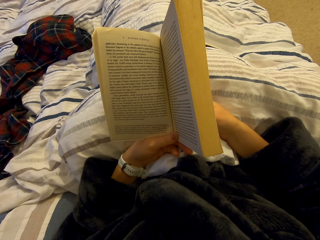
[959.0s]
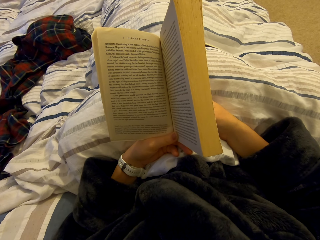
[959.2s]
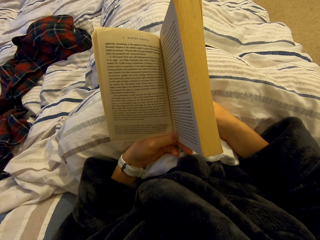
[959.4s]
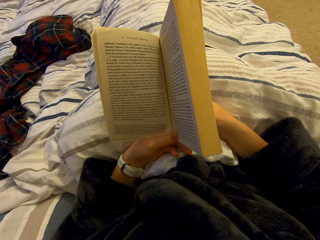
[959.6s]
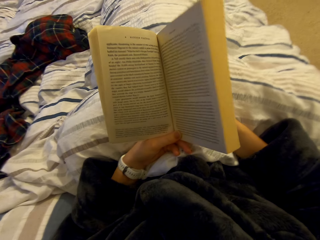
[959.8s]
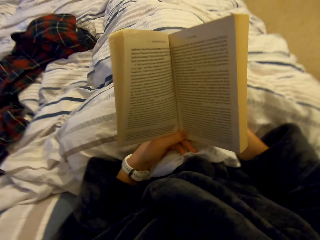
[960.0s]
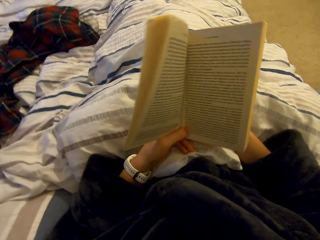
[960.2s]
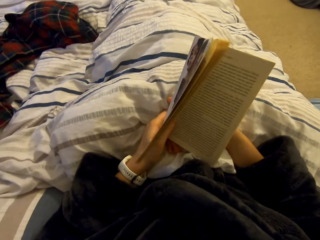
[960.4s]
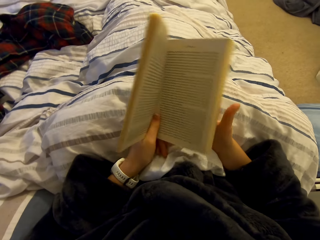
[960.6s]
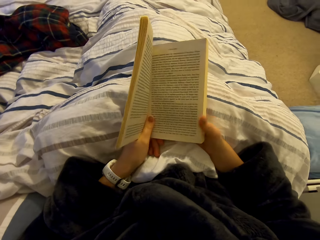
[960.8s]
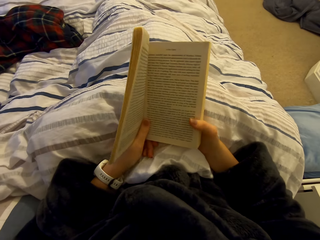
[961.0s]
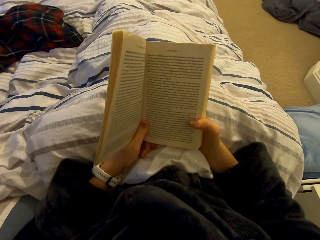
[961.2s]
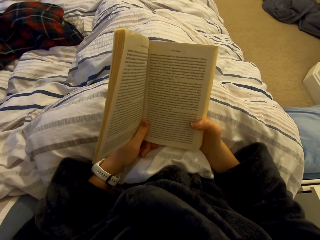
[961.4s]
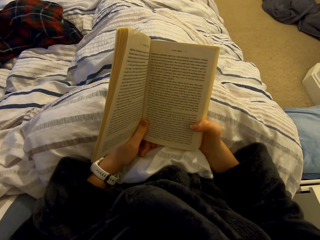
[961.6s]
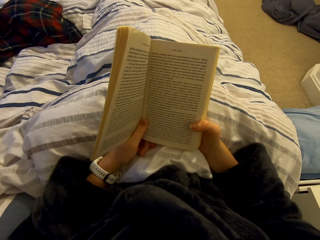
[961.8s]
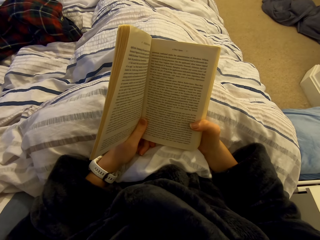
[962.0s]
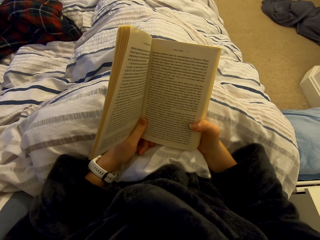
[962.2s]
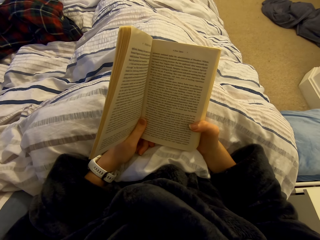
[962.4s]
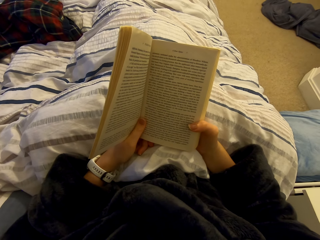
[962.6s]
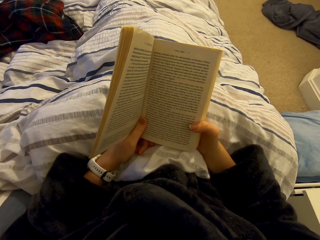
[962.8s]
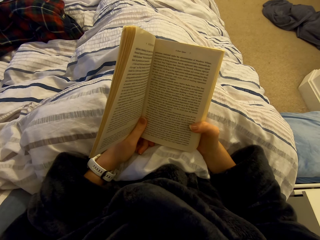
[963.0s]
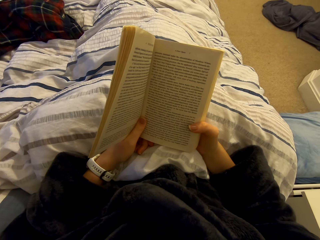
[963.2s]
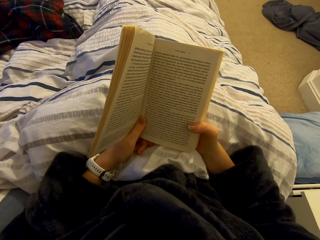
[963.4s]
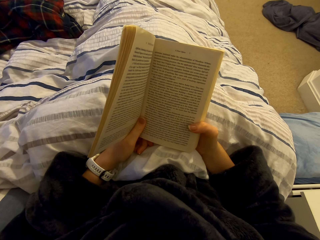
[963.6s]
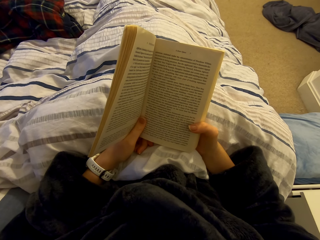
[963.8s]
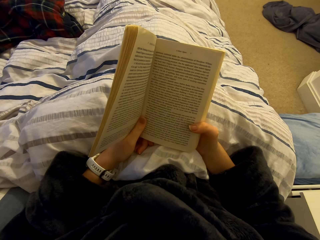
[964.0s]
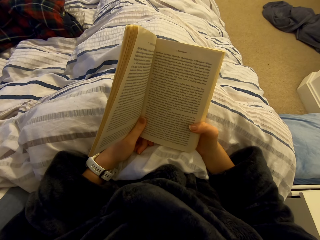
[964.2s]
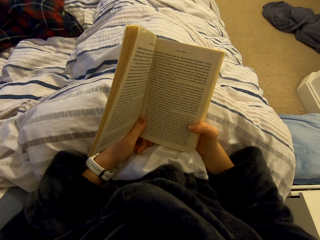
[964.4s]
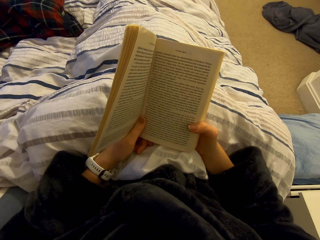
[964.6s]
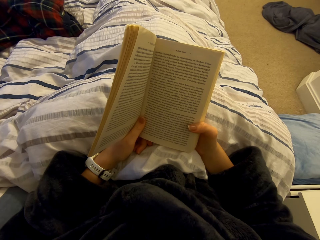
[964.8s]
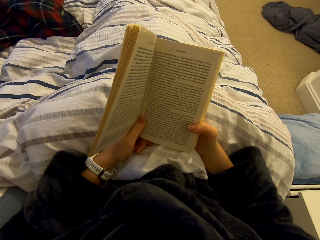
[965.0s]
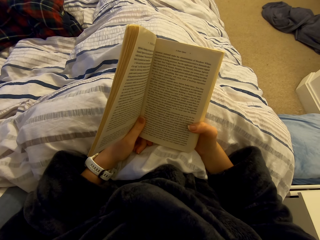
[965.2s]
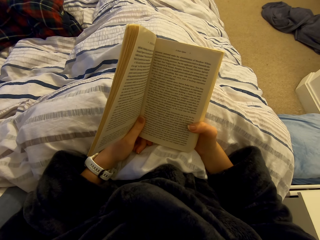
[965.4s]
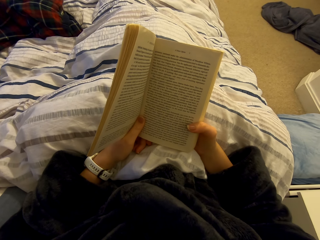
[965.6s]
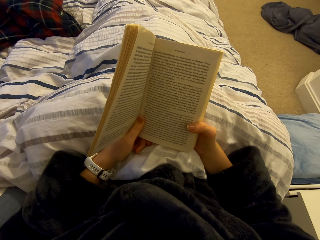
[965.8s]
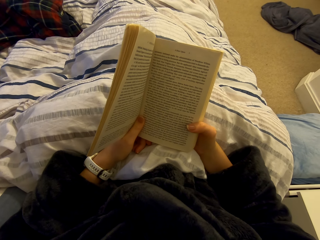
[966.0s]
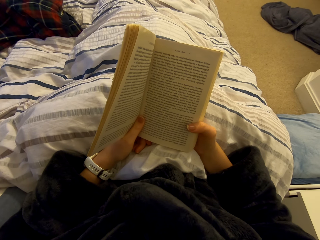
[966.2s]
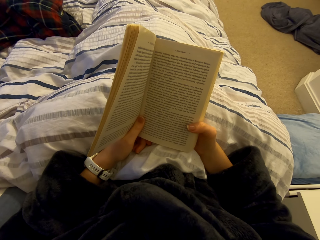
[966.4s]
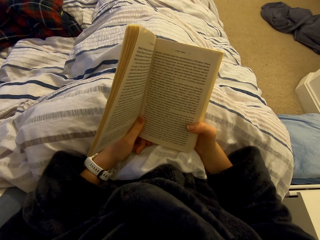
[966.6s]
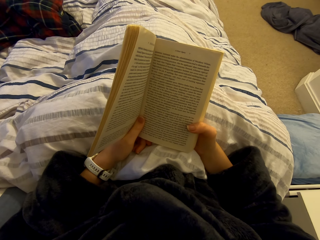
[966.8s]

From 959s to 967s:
The camera wearer moves the book. They read the novel.

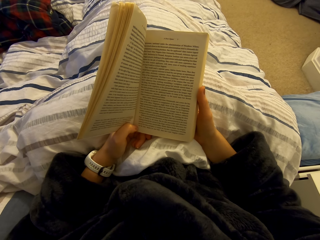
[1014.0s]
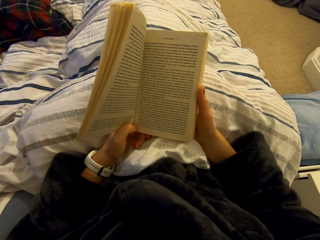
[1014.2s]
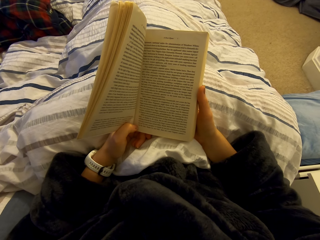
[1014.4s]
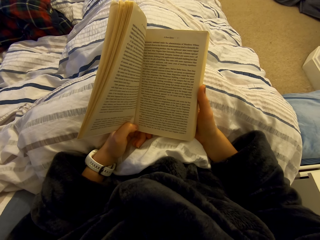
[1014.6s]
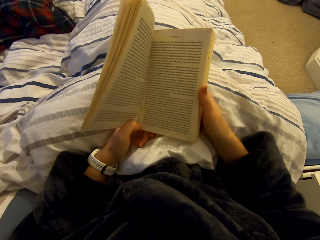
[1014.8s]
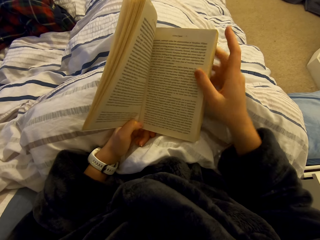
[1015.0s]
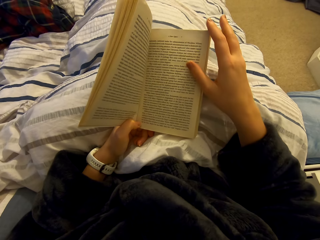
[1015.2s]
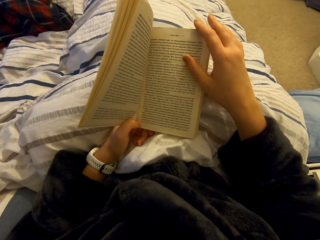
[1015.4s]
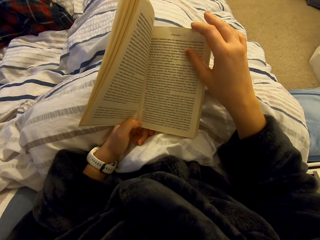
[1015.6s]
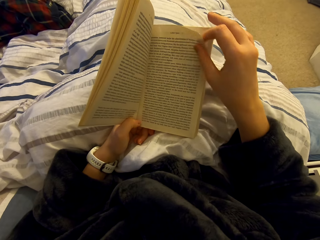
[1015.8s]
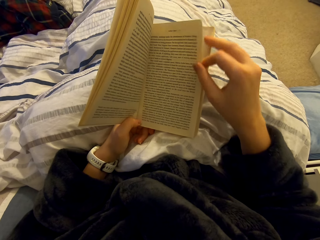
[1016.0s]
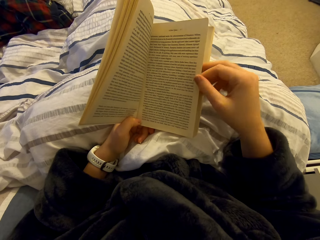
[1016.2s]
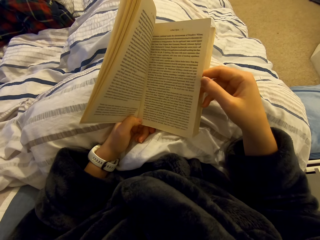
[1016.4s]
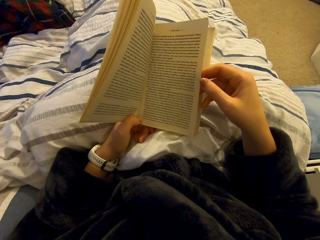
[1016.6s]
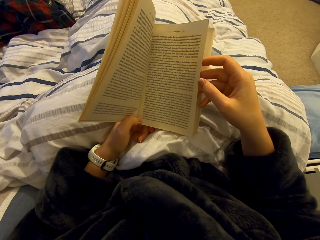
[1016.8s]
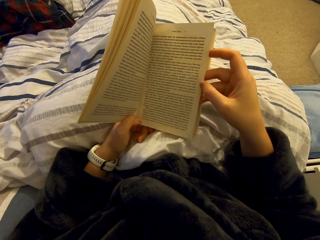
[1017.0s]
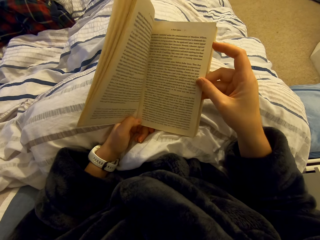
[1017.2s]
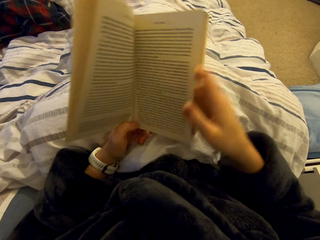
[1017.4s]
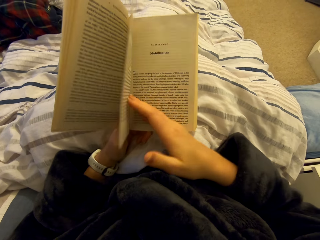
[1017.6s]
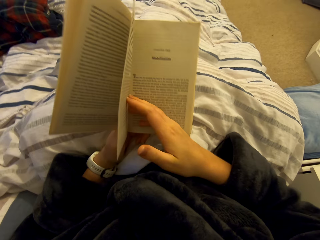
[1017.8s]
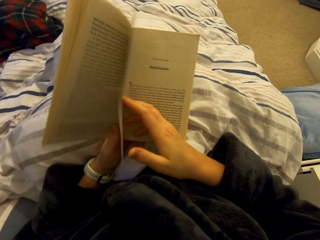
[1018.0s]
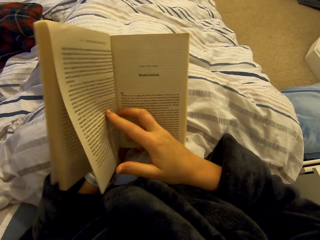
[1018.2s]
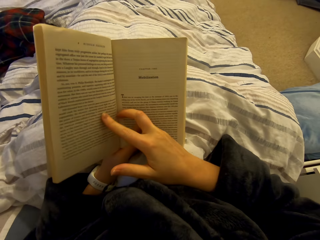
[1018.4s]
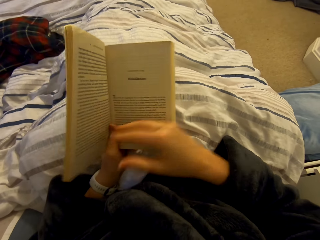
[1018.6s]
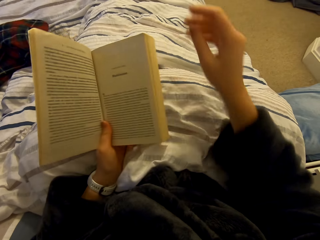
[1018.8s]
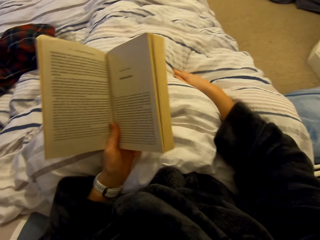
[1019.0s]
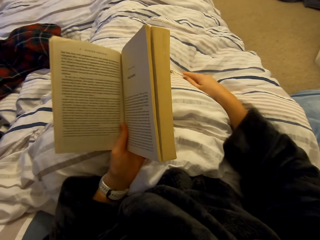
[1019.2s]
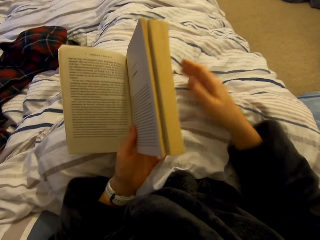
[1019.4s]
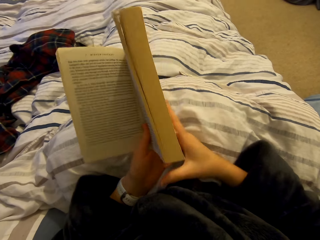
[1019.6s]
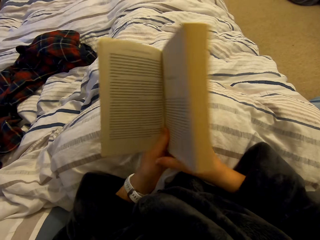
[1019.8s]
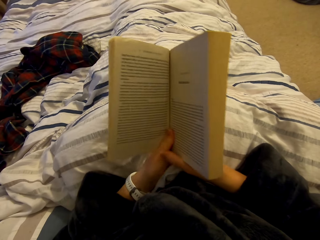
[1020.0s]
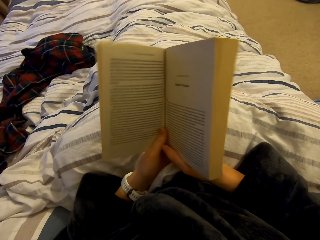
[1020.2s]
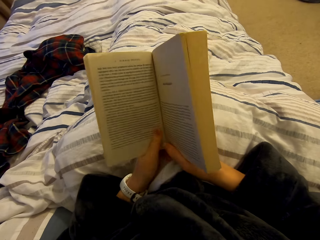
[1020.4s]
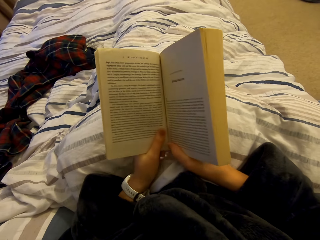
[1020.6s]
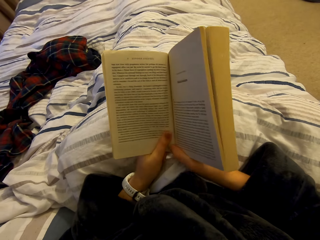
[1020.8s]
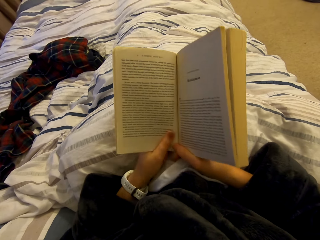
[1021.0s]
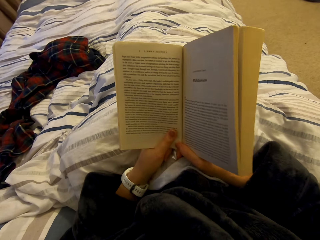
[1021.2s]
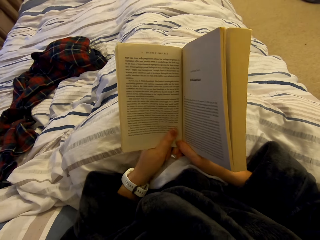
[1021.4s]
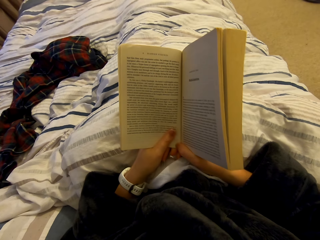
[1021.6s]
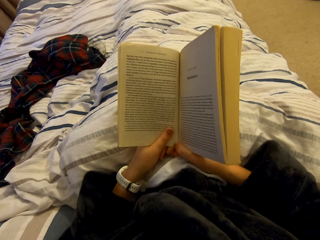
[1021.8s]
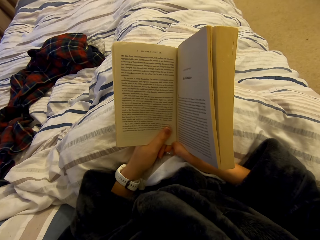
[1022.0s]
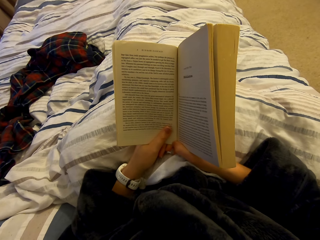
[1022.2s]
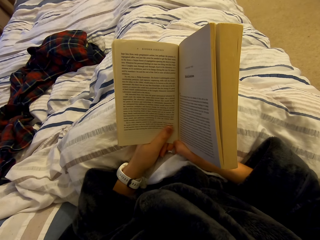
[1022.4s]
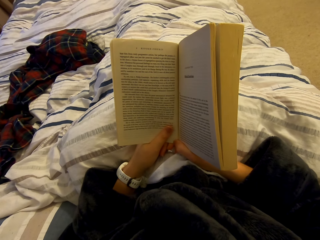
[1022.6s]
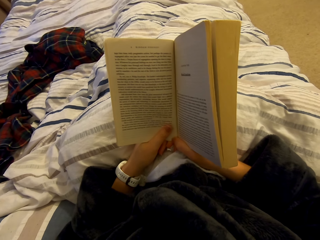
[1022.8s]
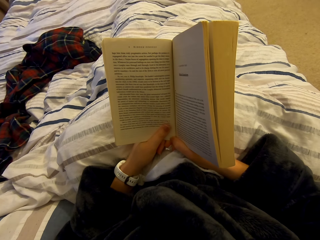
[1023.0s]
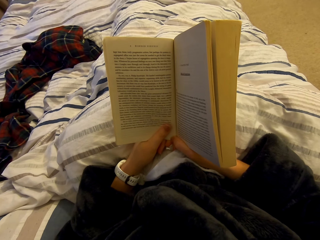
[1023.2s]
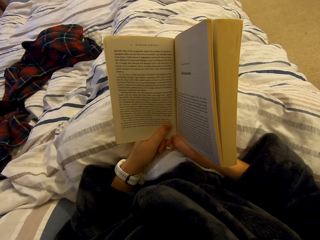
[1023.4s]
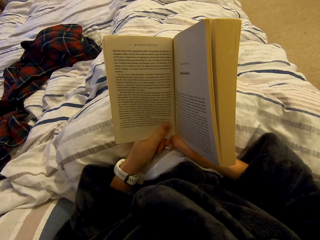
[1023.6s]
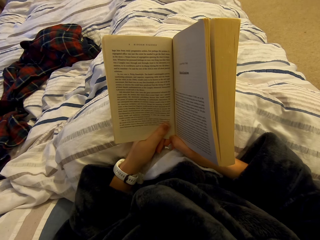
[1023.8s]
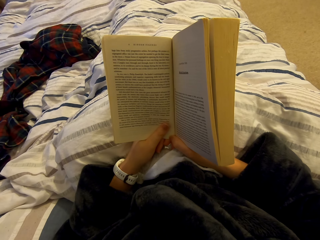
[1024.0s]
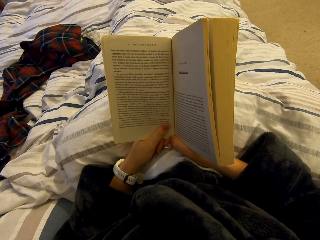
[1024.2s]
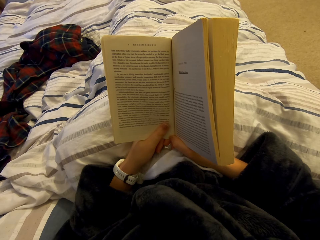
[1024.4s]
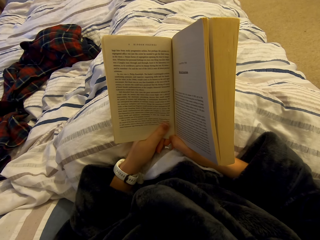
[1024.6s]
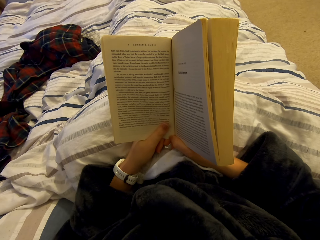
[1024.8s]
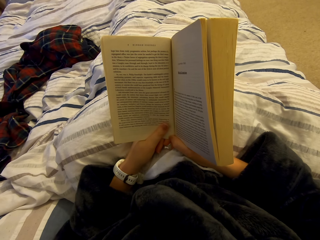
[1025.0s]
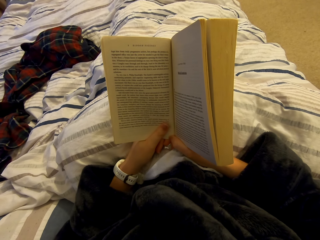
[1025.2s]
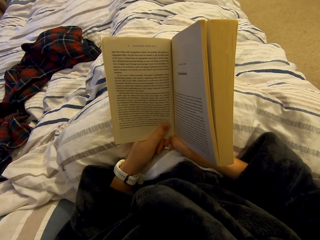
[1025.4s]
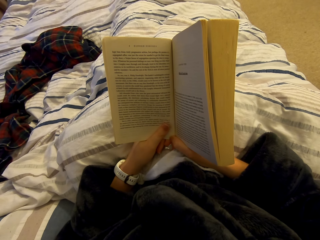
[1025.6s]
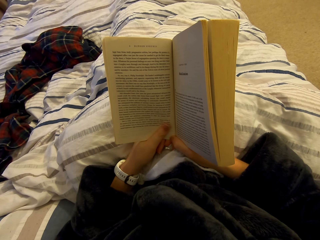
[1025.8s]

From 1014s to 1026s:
The camera wearer opens a page of the book. They read the book.

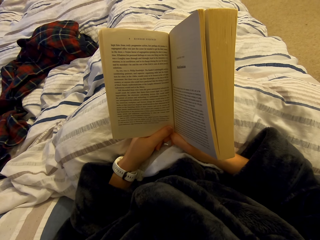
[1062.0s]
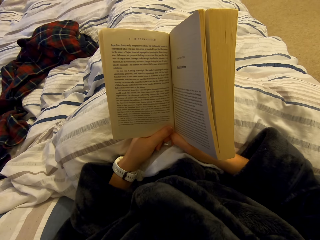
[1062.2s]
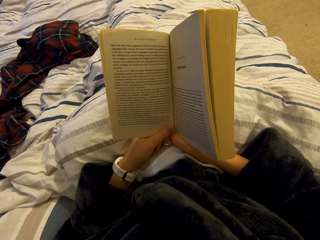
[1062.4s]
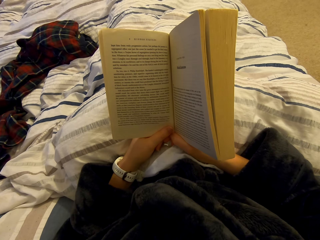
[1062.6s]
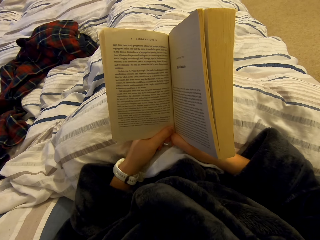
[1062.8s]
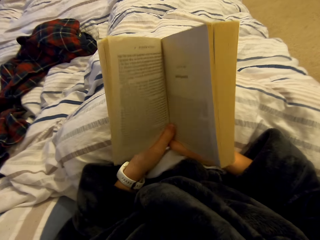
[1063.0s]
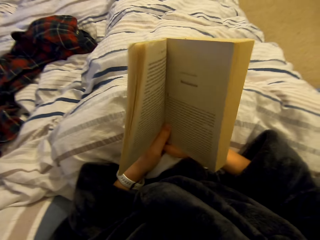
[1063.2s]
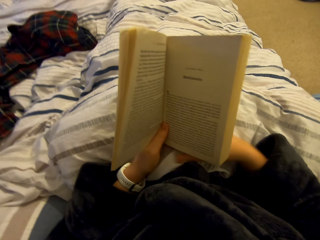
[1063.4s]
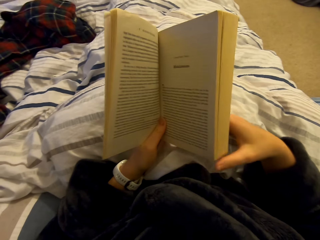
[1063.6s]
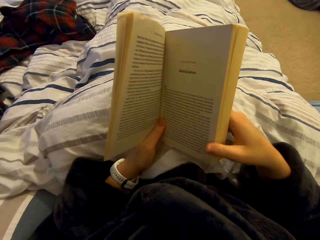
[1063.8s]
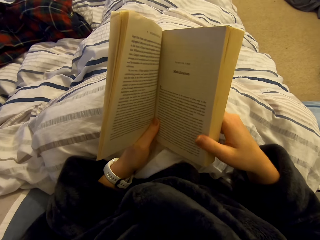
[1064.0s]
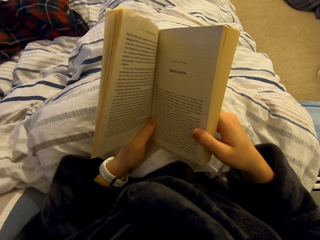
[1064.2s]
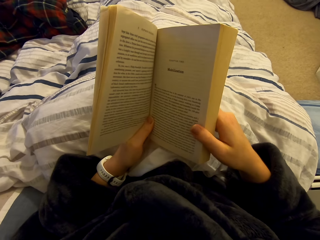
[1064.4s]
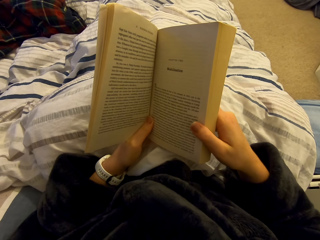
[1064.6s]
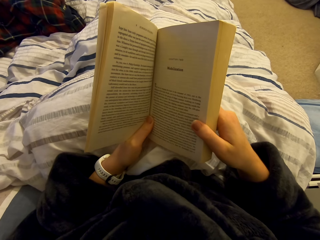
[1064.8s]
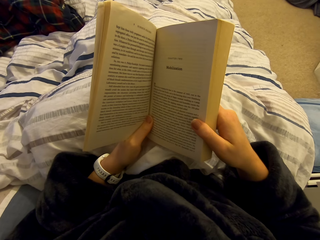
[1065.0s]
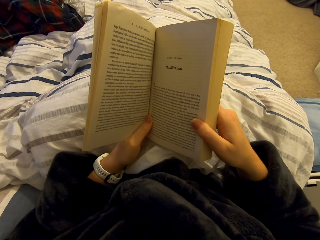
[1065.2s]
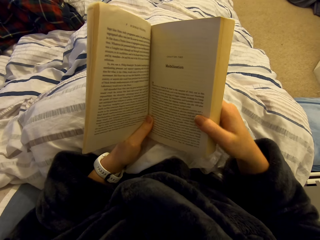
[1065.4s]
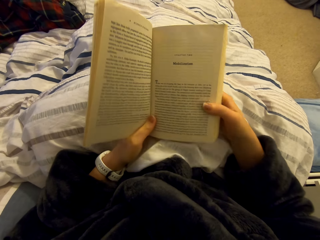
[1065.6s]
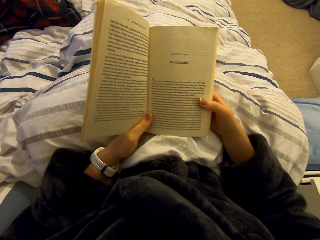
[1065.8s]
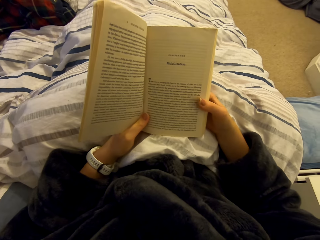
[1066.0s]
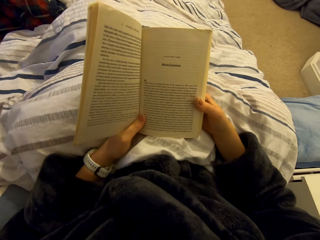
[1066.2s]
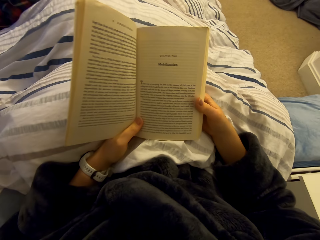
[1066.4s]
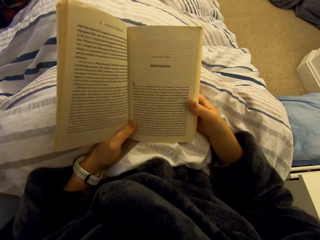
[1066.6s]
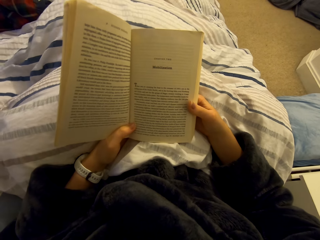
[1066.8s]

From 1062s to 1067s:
The camera wearer moves the book. They read the novel.
